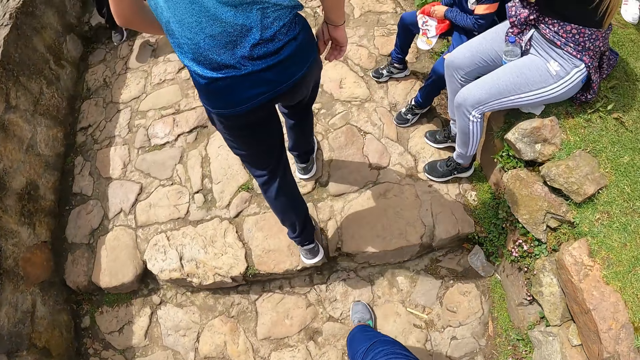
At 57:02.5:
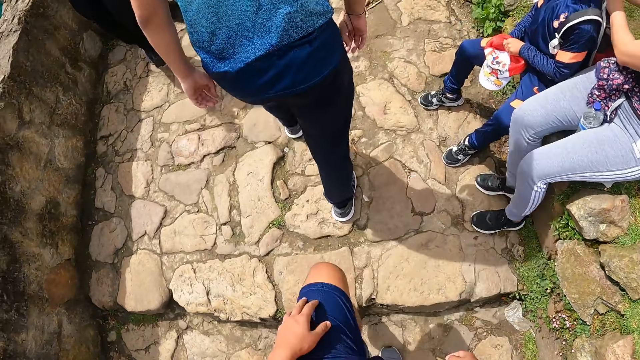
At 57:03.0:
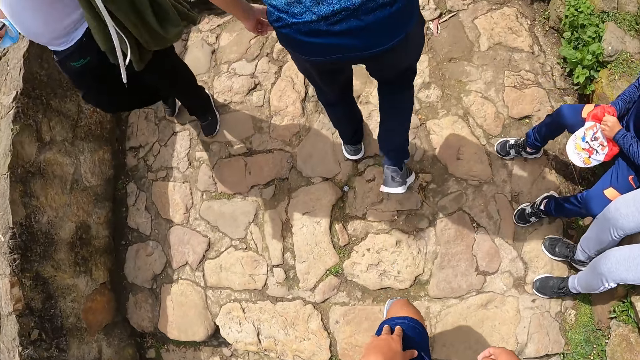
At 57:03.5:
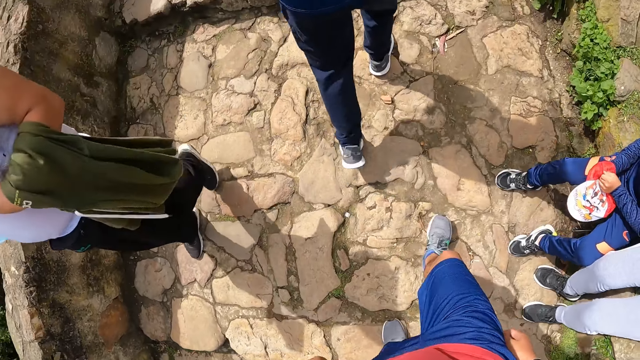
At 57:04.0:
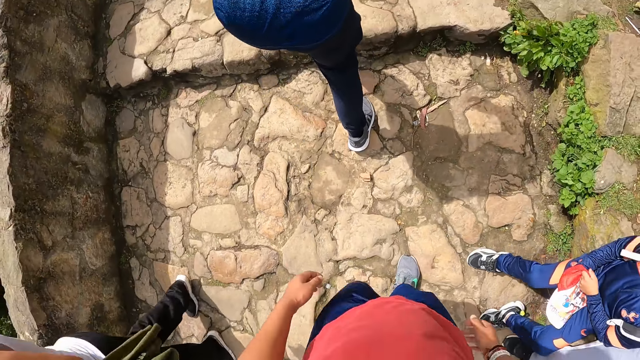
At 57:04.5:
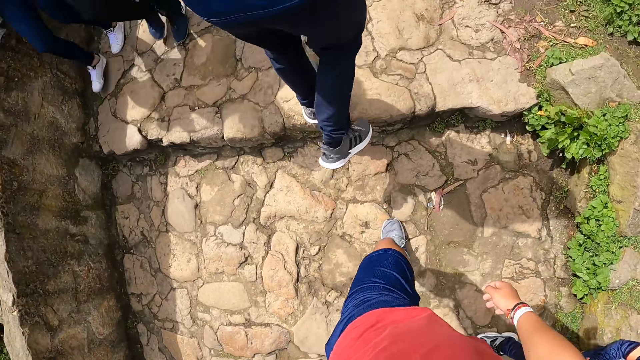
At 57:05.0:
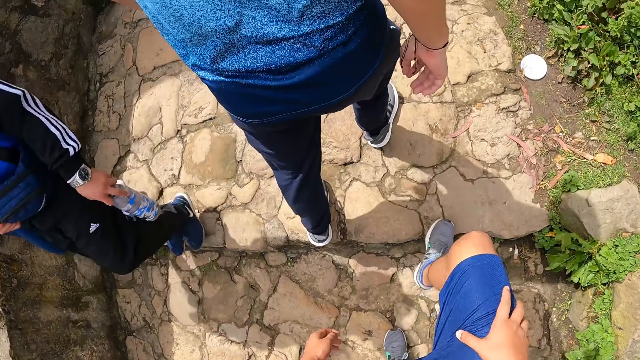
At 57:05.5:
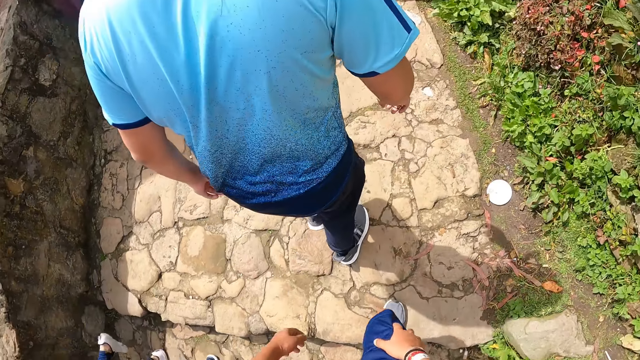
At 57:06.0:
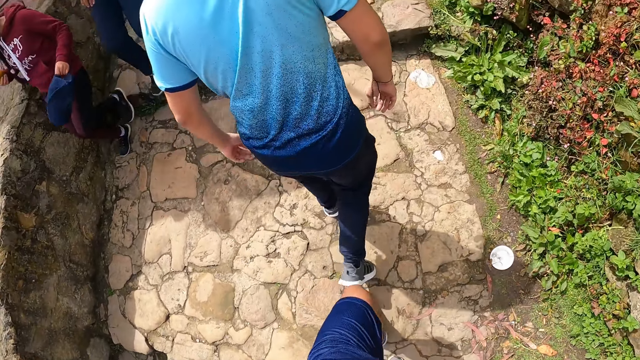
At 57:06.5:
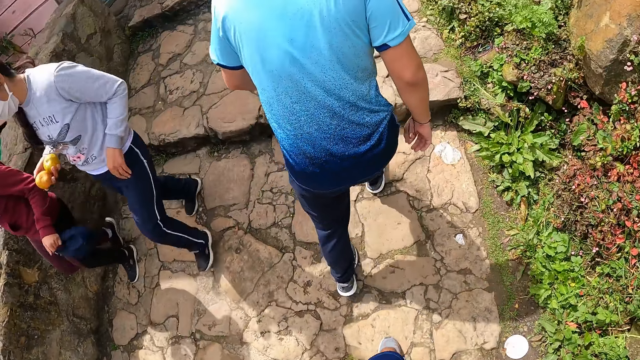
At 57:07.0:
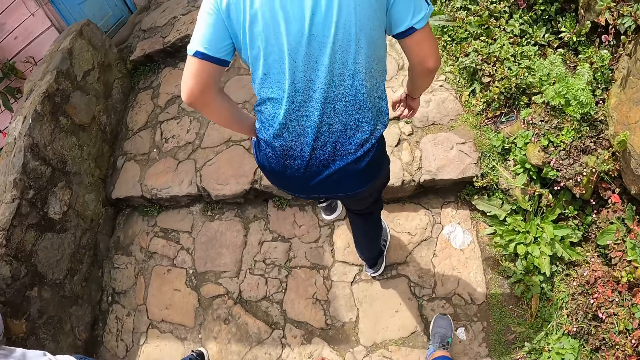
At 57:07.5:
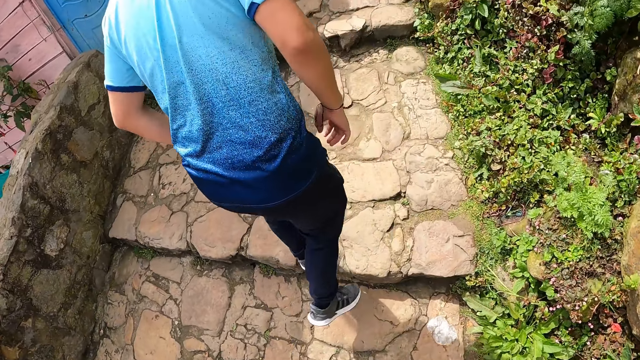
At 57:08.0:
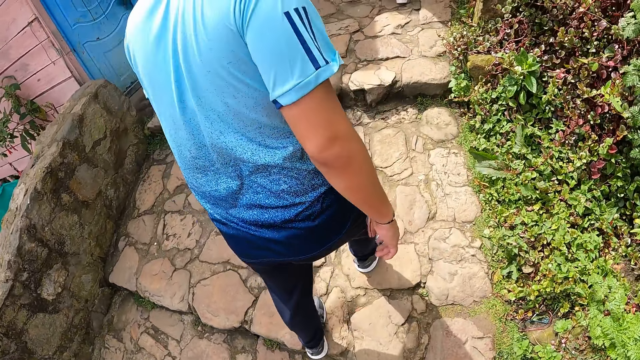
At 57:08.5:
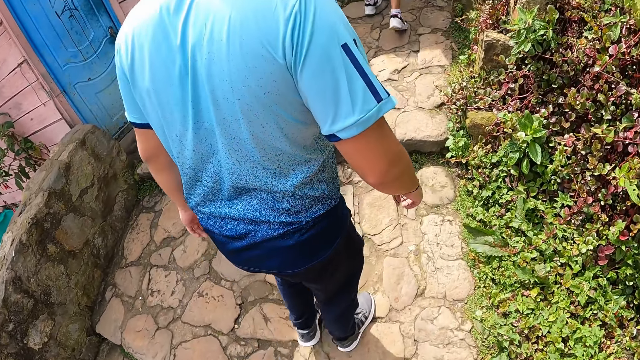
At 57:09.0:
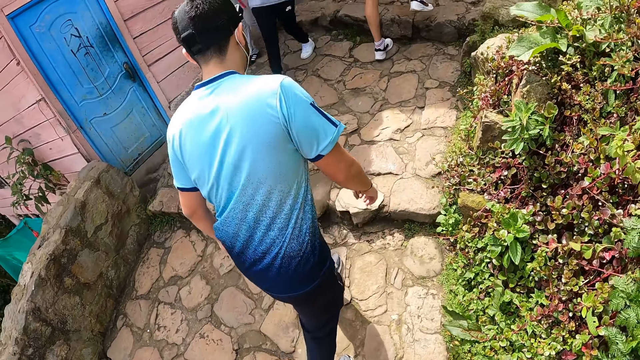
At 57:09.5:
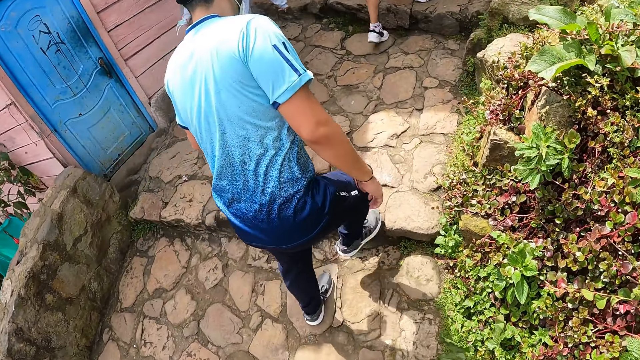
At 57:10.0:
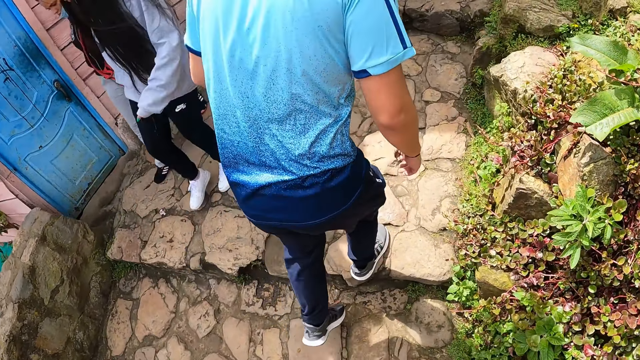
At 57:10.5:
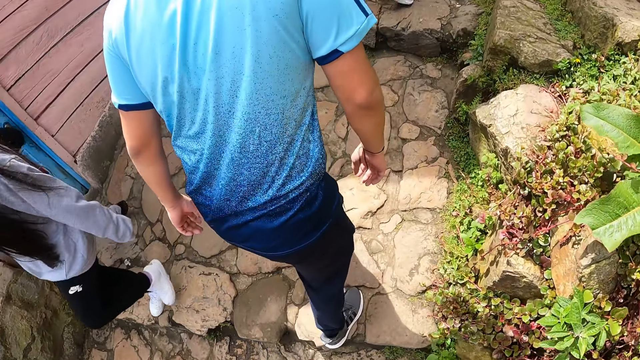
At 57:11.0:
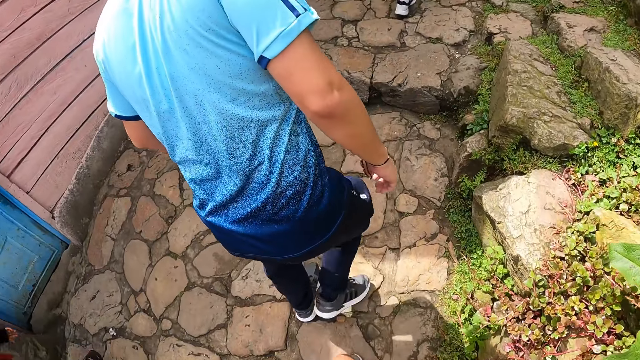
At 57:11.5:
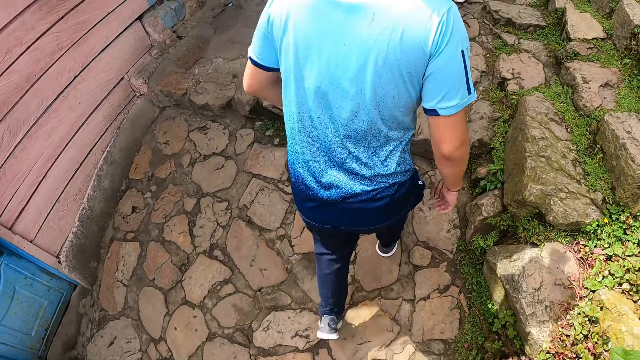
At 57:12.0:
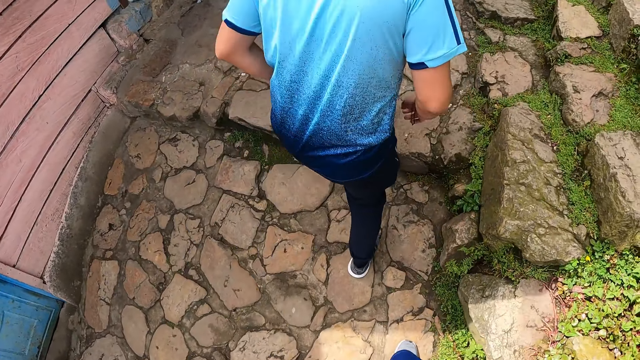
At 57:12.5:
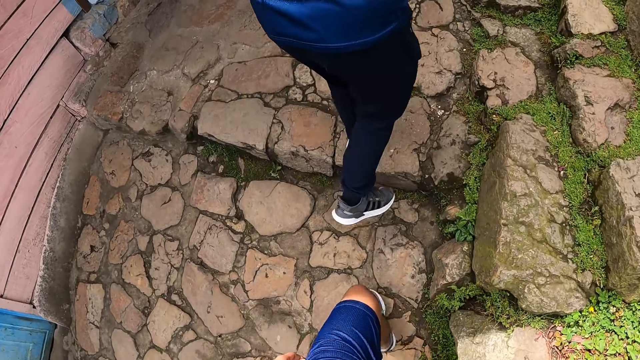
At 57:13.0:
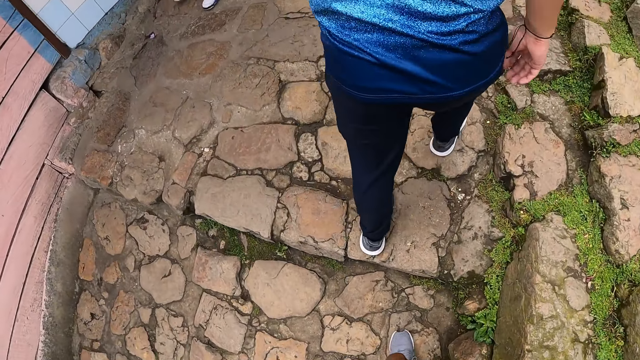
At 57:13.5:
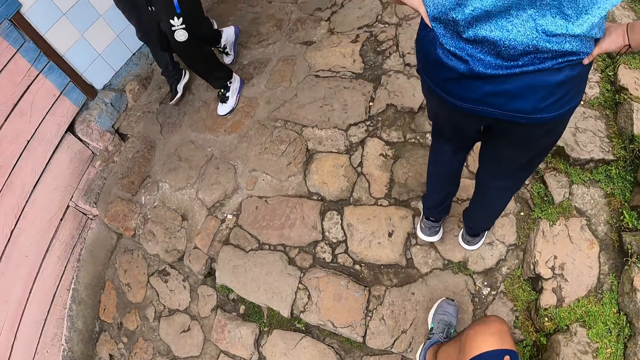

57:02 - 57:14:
The camera wearer touches their left thigh with their left hand. They walk on the hill steps. They touch their right thigh with their right hand. They walk on the hill steps.

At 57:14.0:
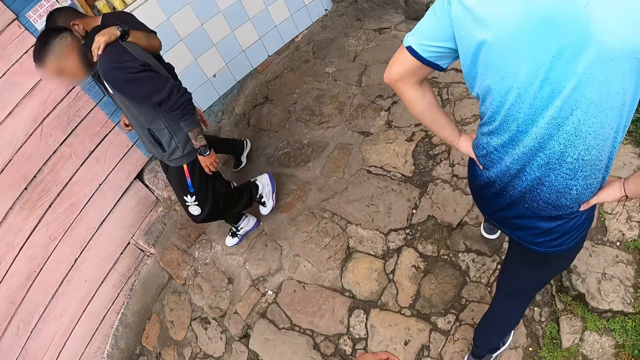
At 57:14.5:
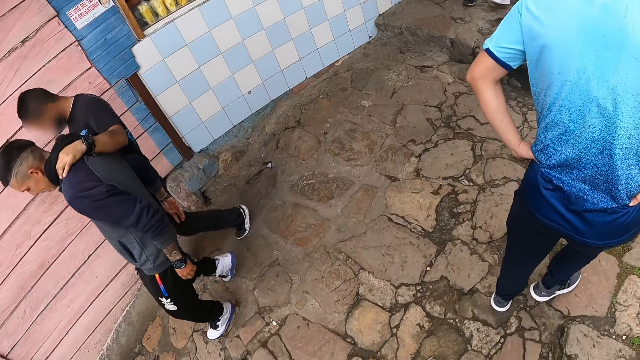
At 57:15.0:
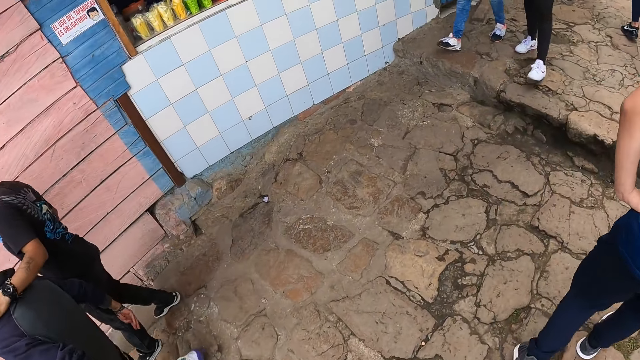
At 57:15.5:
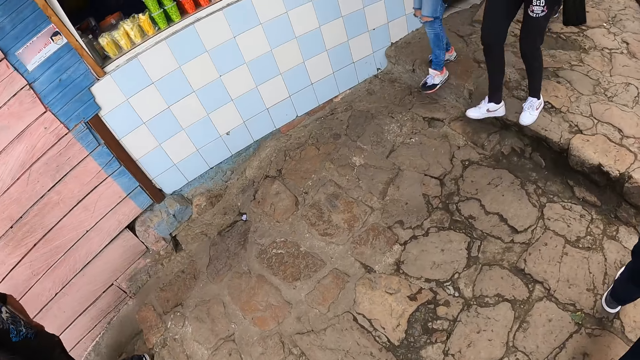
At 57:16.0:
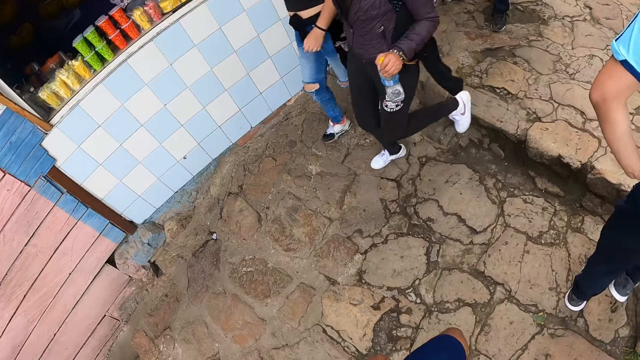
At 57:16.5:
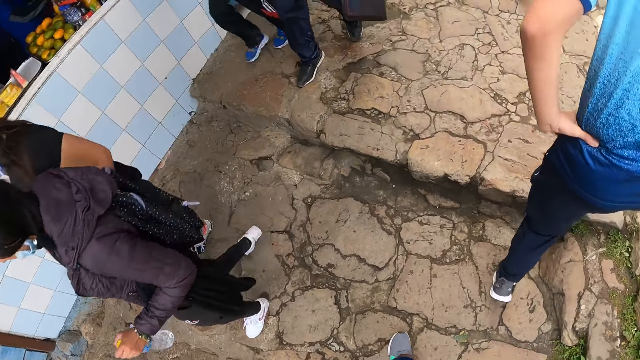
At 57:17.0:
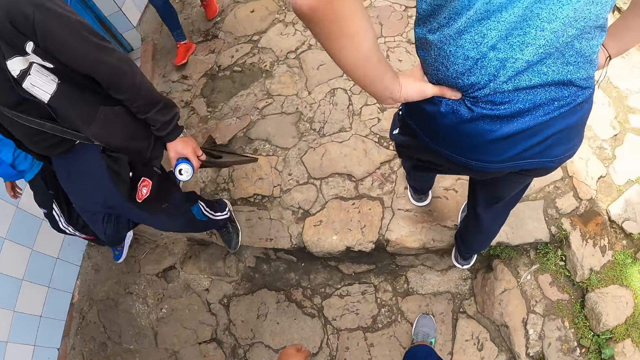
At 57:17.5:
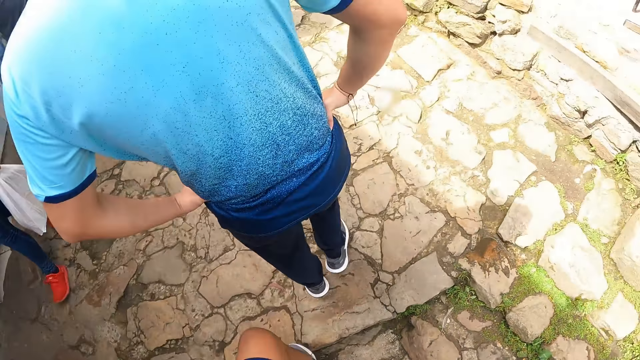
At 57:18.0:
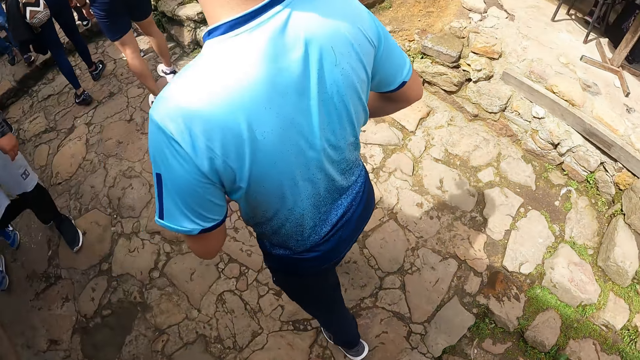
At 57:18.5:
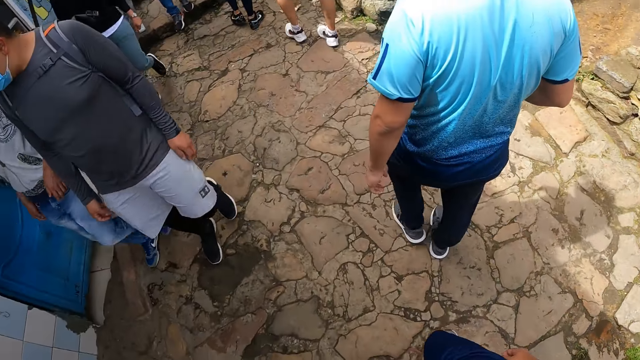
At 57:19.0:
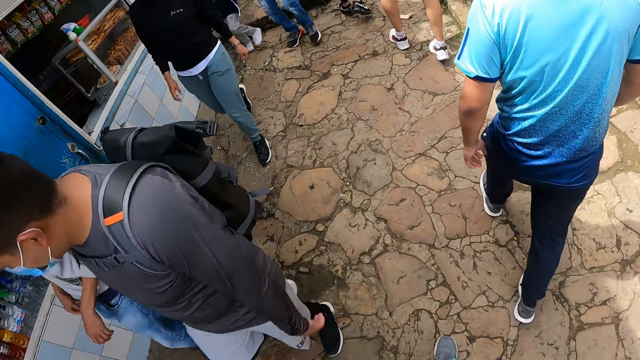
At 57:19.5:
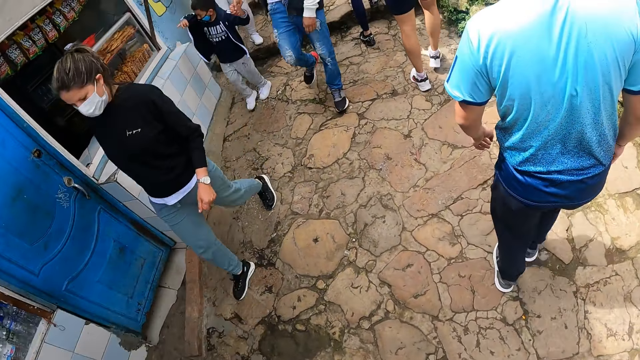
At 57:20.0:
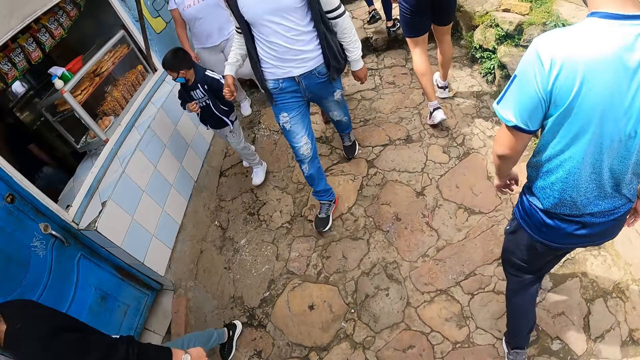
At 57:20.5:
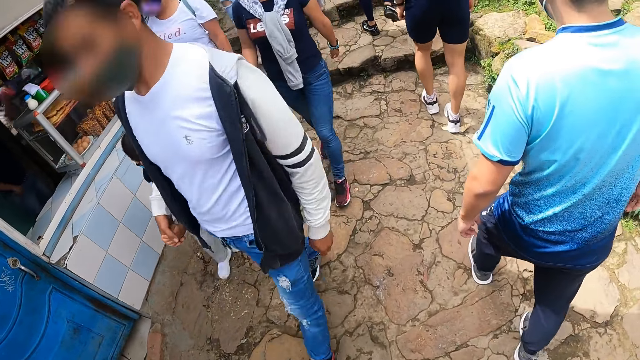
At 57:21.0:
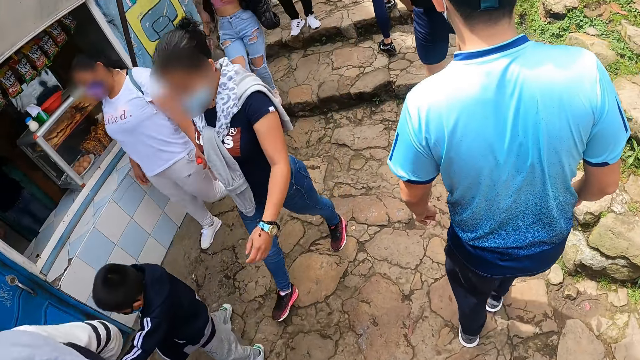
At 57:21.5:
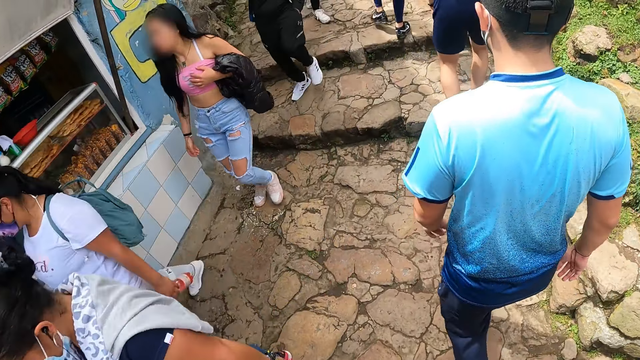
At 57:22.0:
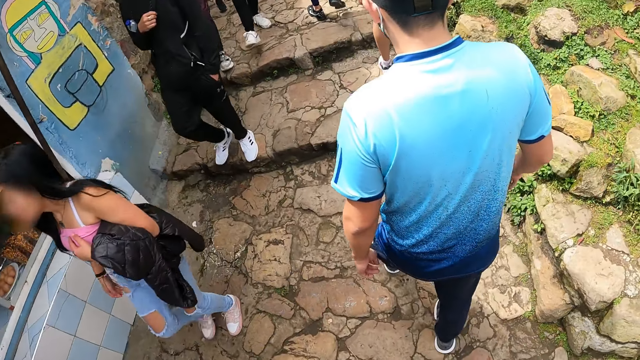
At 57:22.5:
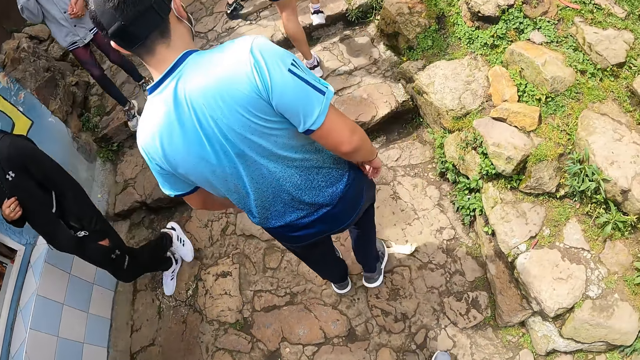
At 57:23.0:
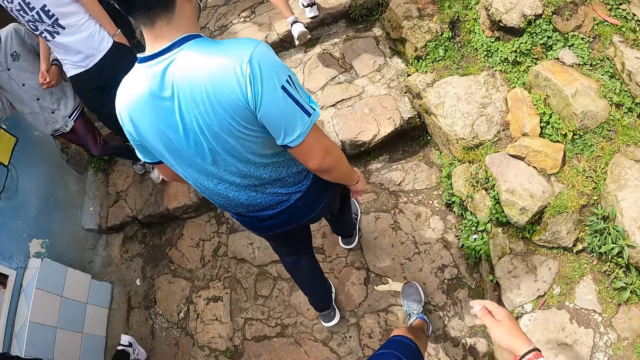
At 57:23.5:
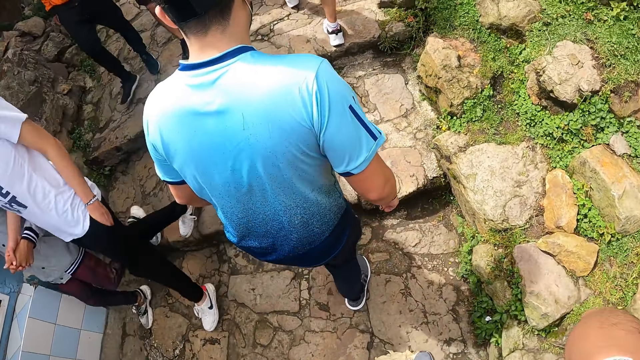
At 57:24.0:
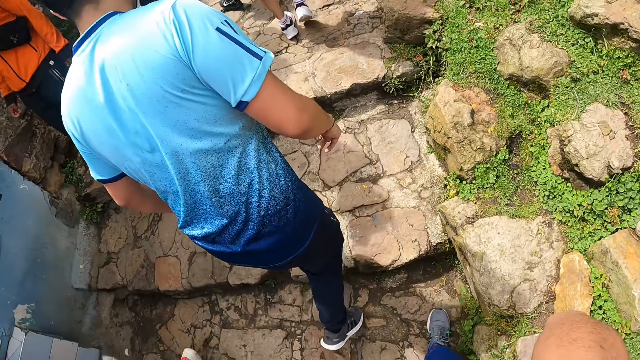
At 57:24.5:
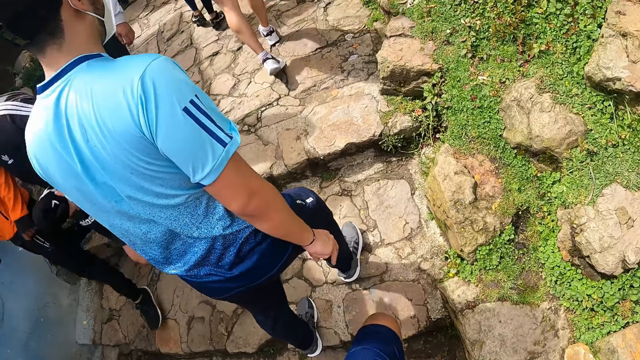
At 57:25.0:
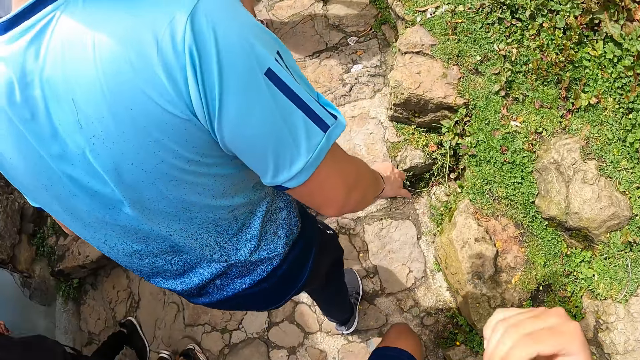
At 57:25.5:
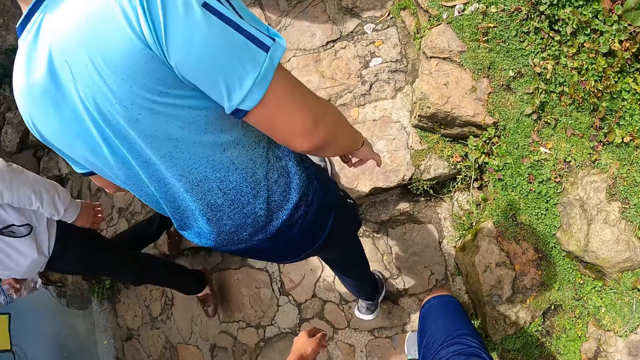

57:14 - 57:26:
The camera wearer raises his right hand to his face. He walks on the hill steps.
